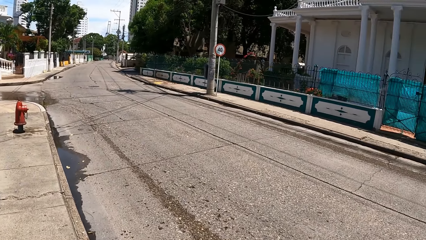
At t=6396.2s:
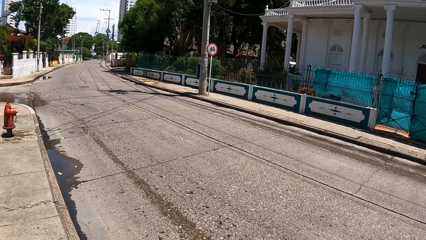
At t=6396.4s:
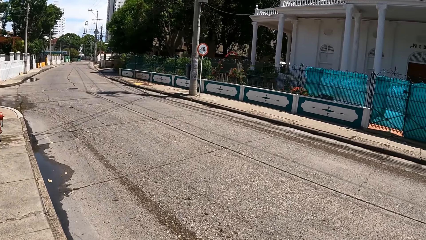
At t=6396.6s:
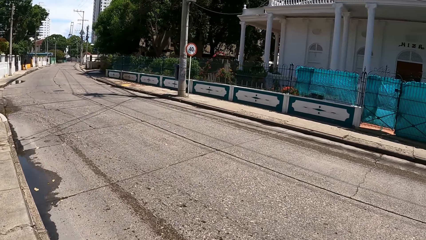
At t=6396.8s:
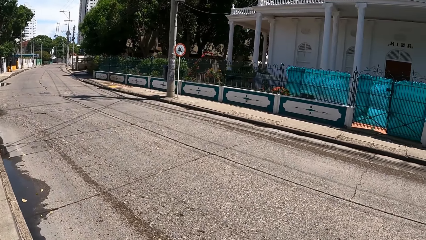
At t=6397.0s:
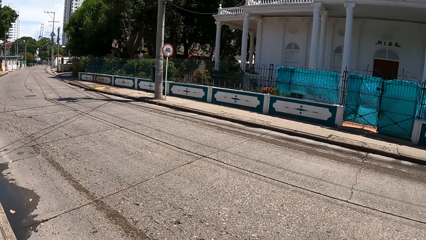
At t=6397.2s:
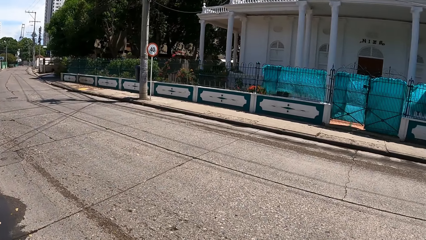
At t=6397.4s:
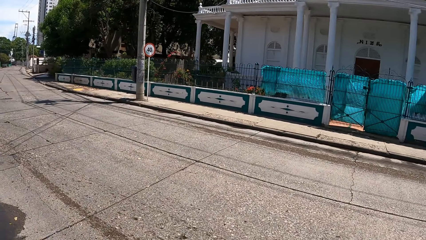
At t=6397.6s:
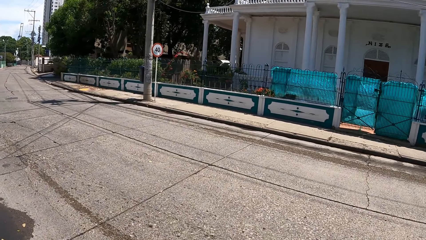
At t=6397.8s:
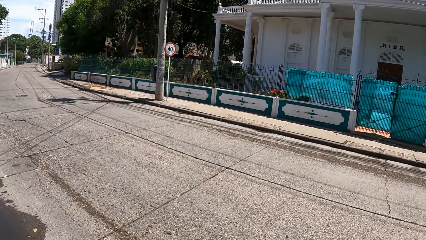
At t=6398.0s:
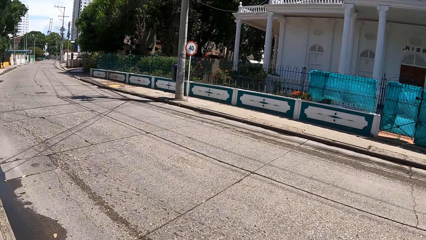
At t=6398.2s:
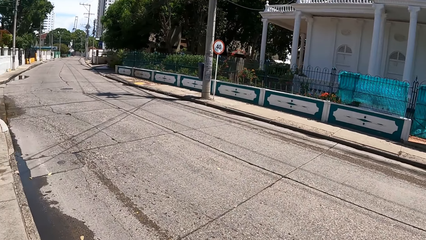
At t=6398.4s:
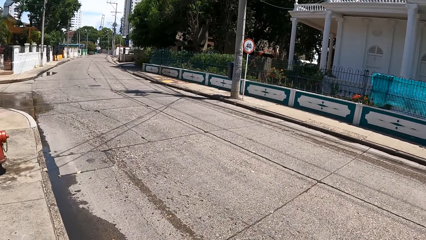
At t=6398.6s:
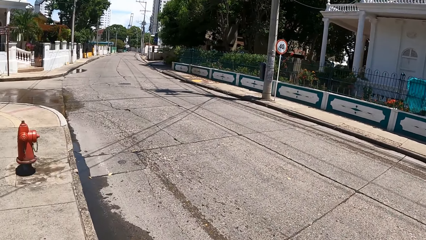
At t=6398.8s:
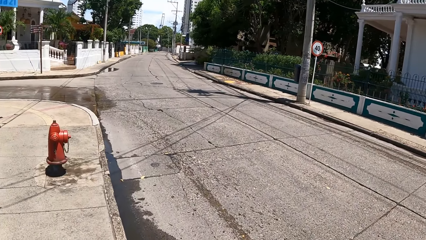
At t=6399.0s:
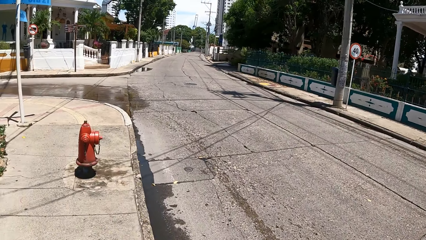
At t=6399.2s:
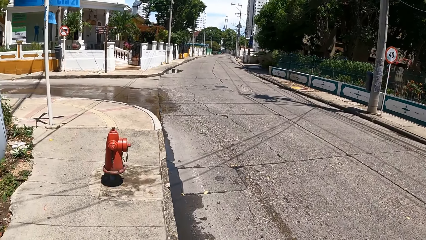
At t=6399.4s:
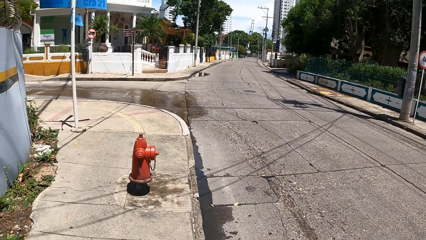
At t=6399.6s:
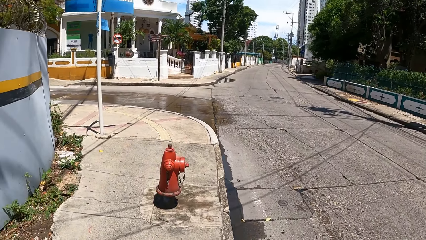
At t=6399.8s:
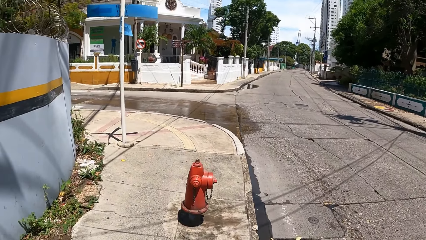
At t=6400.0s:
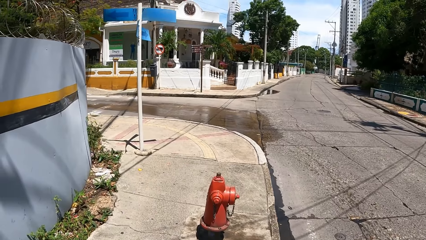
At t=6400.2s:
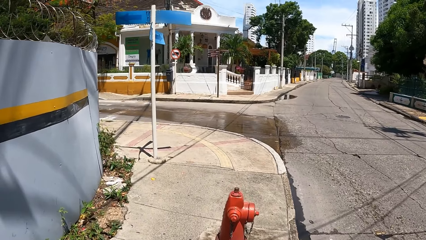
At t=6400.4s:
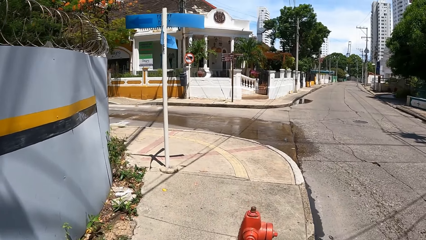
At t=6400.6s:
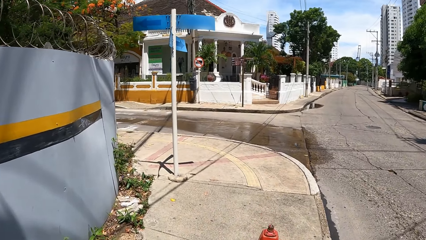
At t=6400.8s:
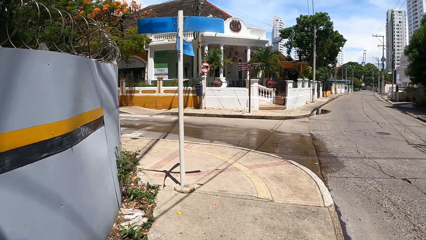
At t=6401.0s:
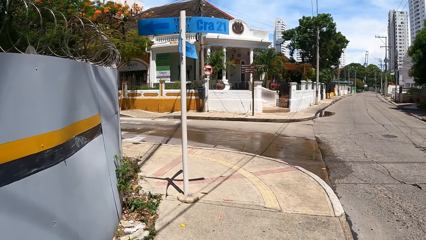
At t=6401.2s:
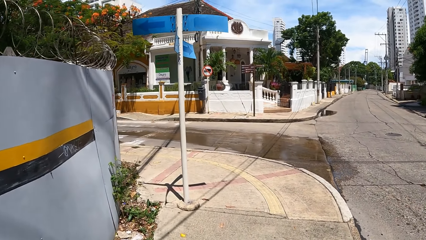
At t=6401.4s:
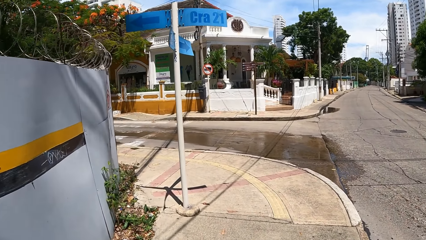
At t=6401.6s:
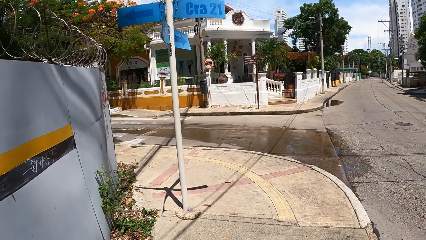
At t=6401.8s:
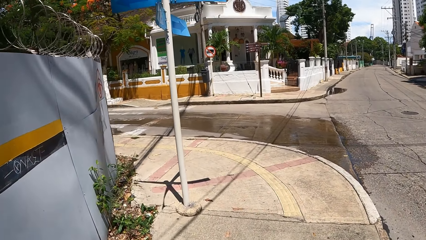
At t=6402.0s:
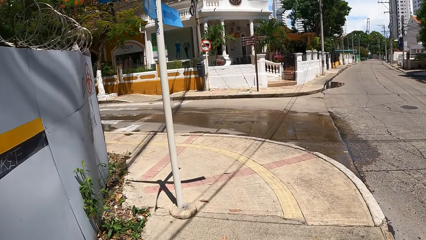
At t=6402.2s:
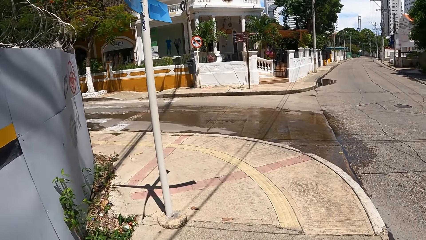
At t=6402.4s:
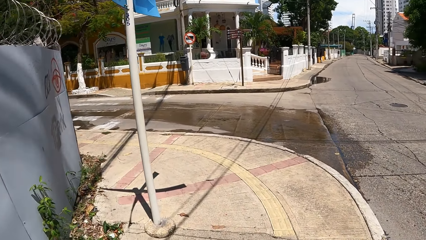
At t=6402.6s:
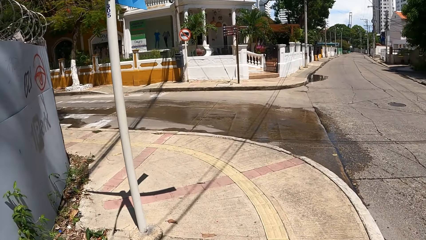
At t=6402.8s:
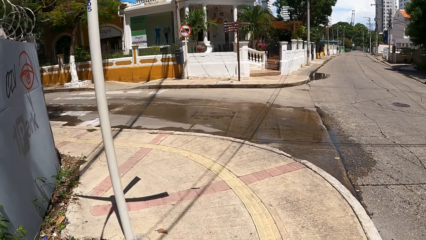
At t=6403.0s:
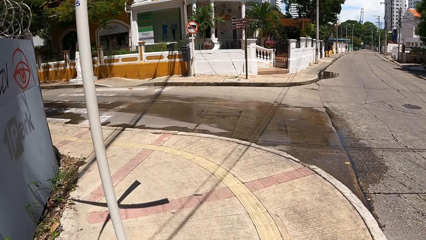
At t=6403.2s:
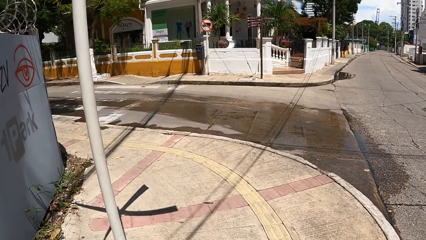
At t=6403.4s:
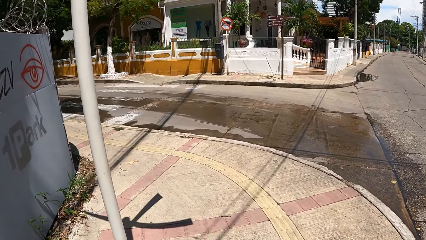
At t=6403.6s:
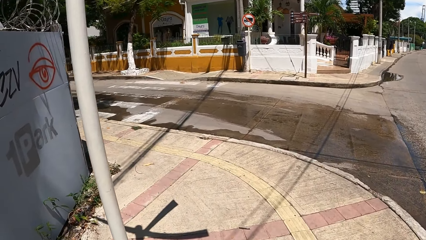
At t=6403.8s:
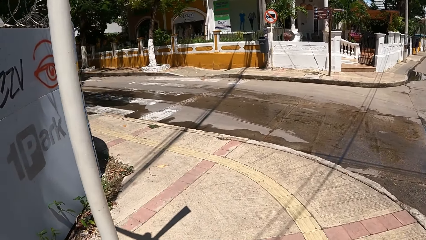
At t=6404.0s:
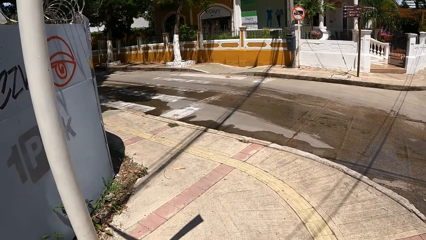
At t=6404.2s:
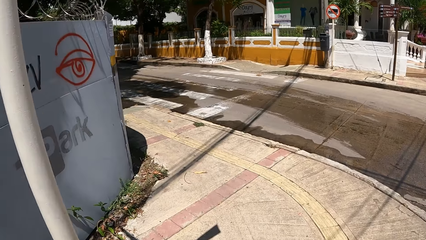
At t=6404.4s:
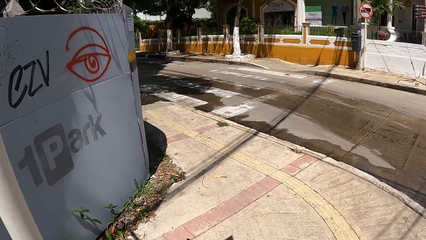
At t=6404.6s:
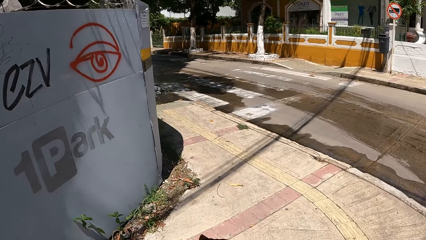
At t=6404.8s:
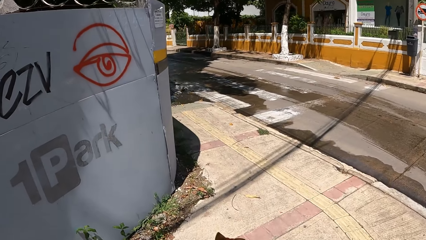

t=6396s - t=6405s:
The camera wearer looks around. They walk around.

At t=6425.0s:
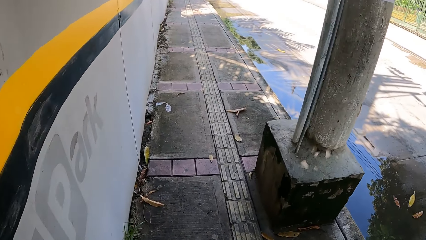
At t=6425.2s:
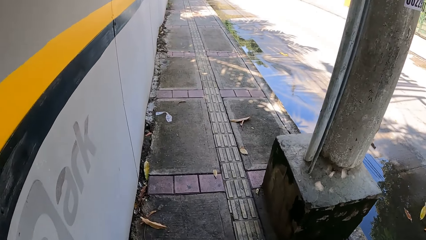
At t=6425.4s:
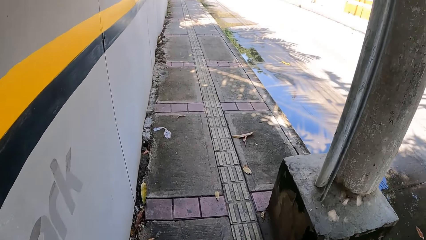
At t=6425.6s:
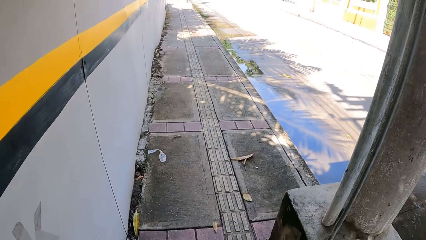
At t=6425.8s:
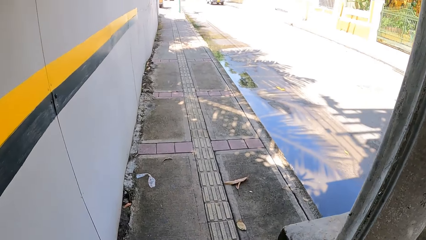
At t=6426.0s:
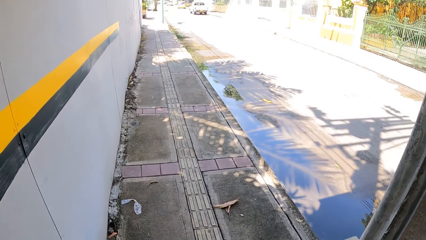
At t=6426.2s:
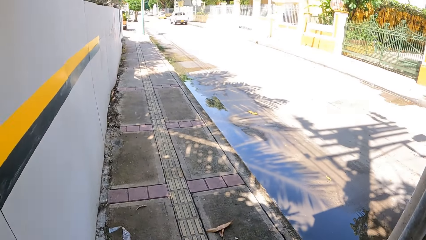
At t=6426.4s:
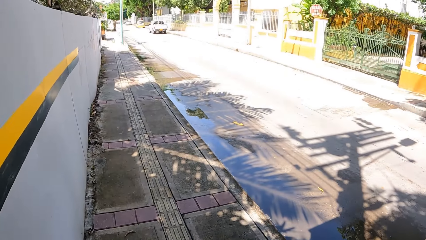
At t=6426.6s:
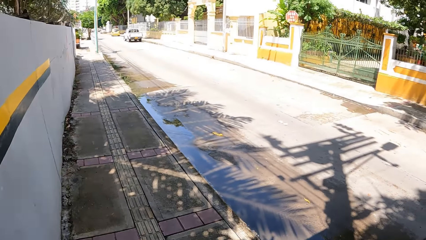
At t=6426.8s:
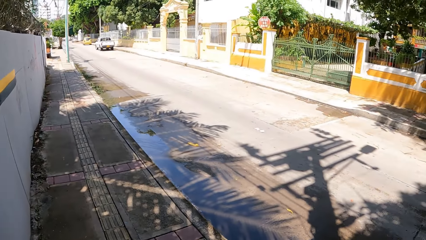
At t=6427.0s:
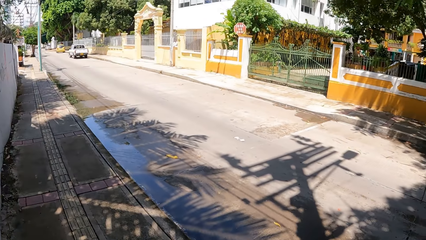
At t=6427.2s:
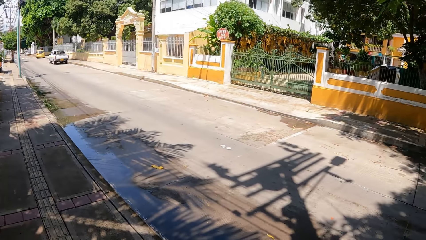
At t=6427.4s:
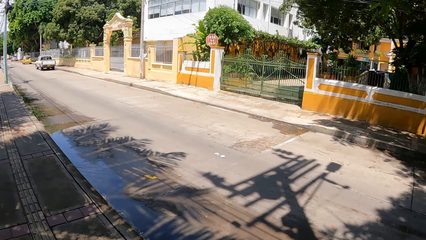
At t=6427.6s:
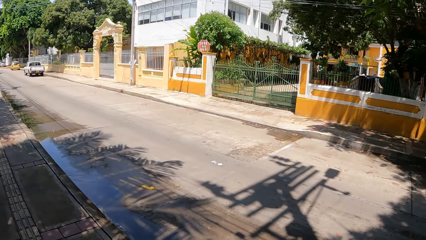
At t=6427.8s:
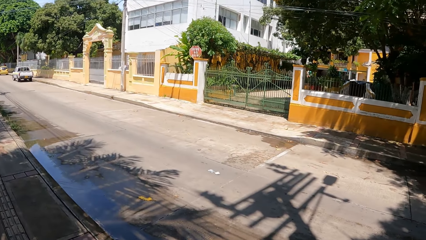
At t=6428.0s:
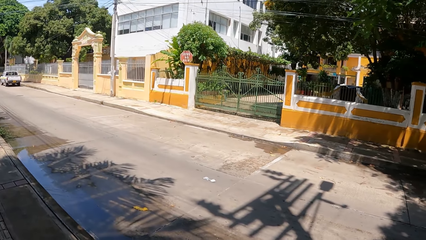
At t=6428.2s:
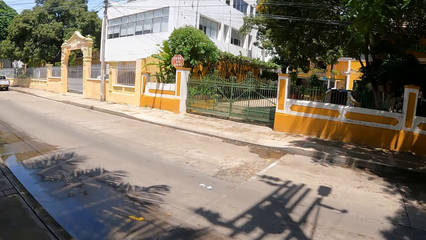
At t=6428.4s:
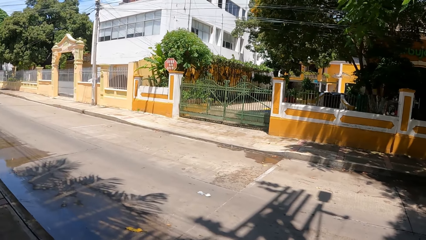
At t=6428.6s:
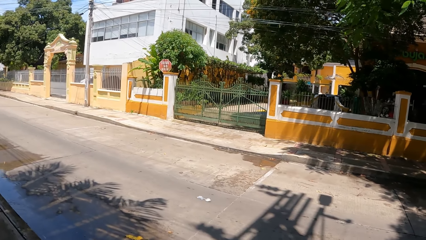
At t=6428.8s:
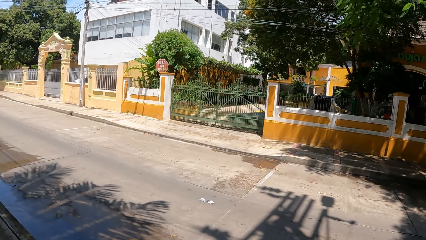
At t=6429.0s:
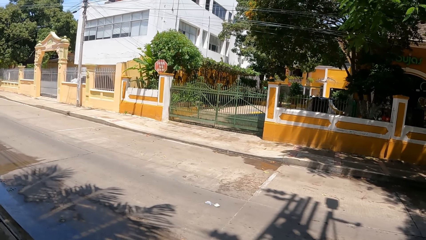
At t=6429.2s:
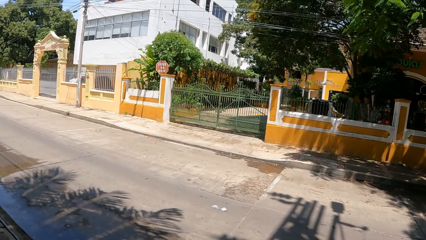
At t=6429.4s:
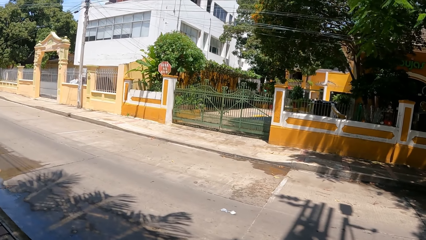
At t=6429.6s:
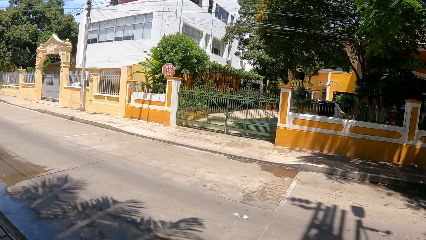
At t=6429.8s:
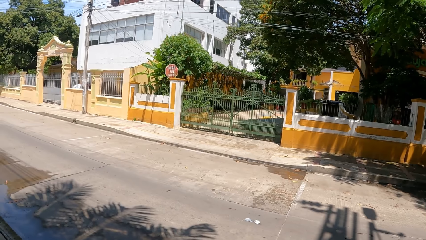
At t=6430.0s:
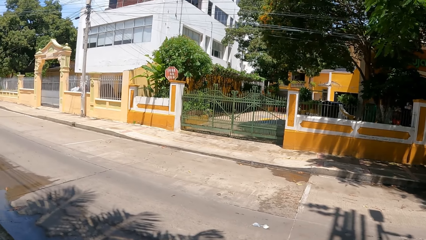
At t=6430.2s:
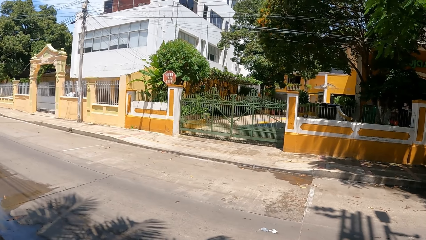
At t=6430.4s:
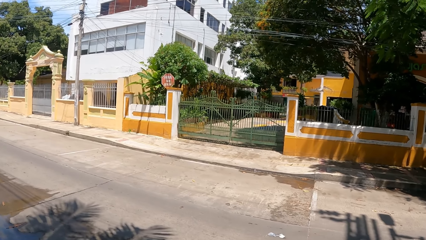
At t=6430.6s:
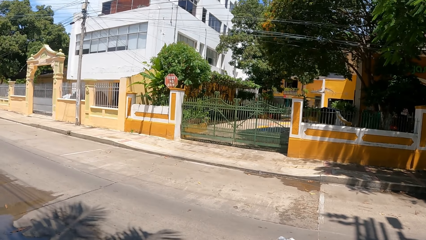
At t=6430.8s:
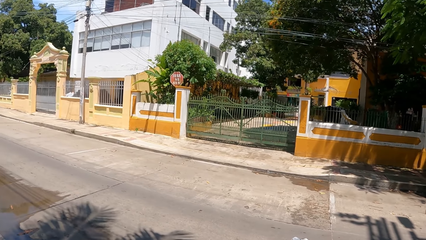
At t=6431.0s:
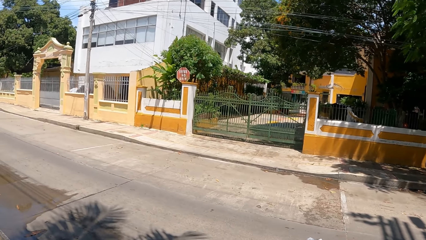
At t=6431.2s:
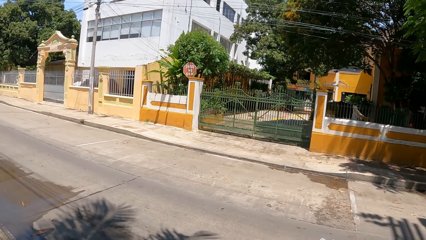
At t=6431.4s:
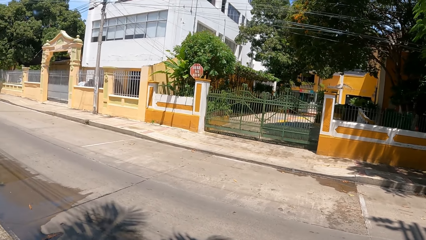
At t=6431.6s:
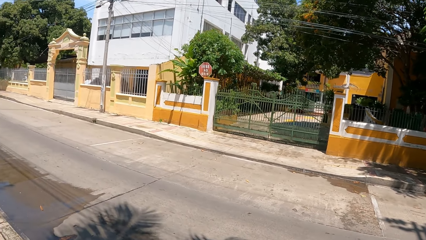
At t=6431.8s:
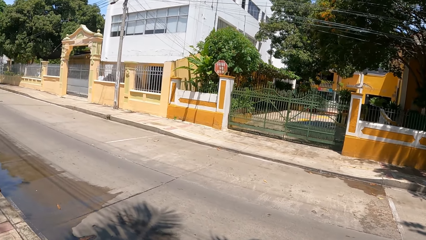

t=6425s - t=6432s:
The camera wearer looks around.
